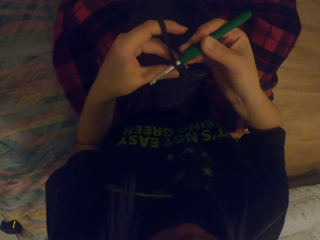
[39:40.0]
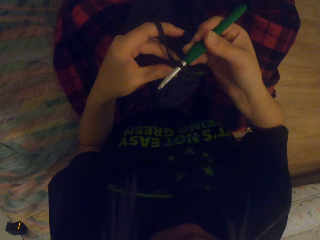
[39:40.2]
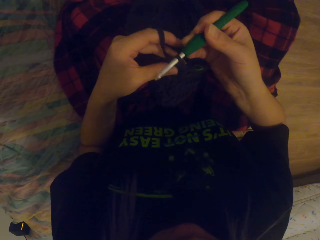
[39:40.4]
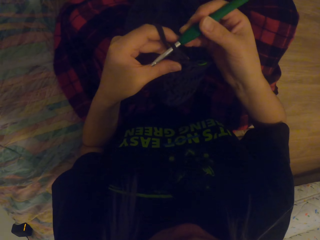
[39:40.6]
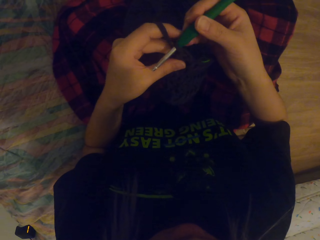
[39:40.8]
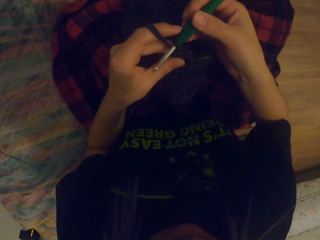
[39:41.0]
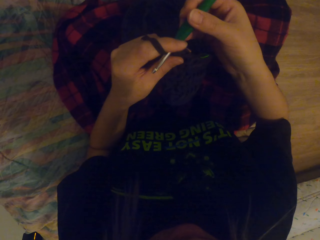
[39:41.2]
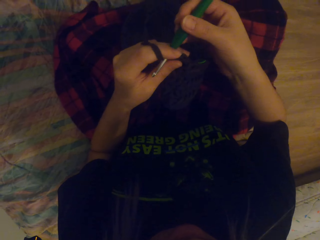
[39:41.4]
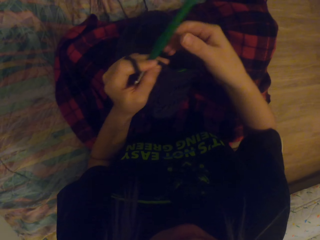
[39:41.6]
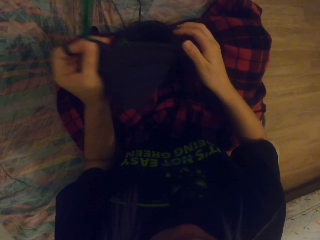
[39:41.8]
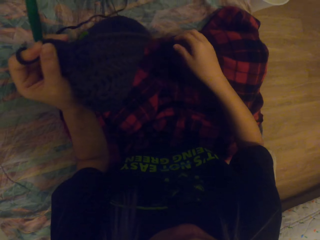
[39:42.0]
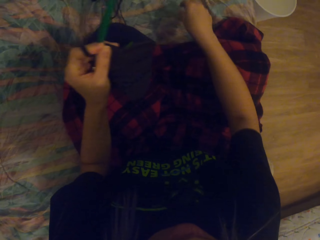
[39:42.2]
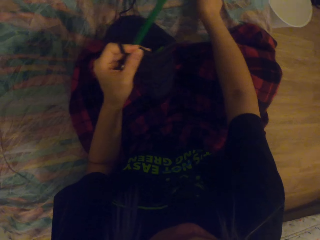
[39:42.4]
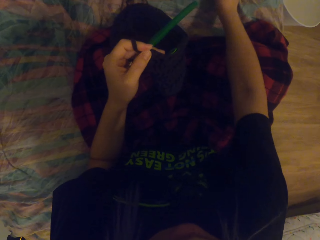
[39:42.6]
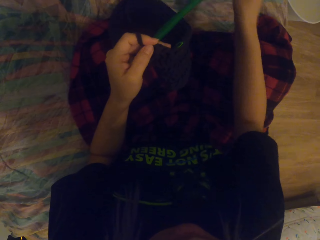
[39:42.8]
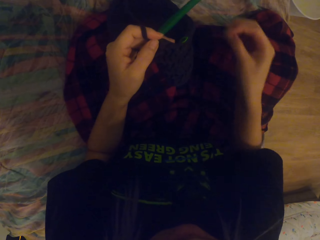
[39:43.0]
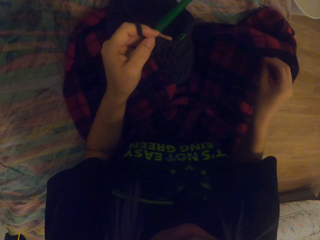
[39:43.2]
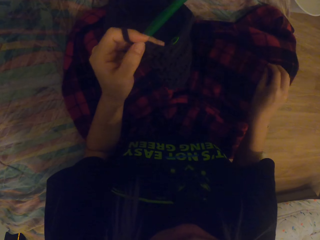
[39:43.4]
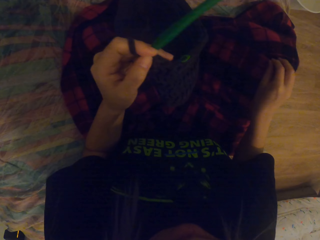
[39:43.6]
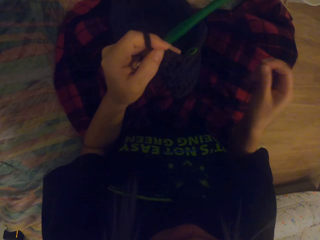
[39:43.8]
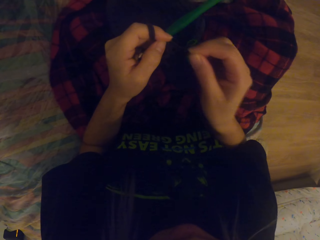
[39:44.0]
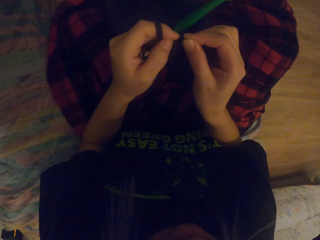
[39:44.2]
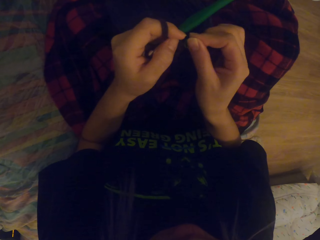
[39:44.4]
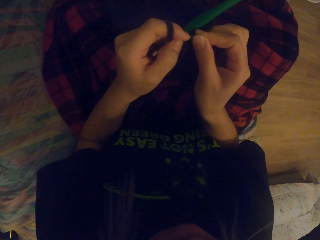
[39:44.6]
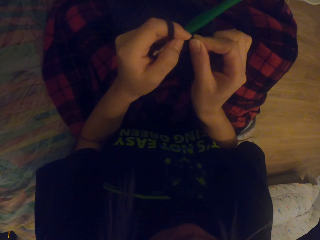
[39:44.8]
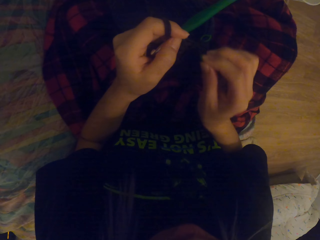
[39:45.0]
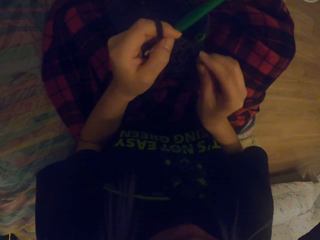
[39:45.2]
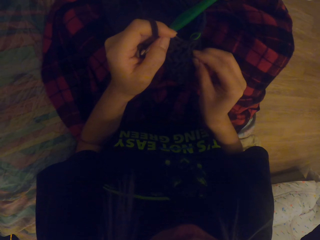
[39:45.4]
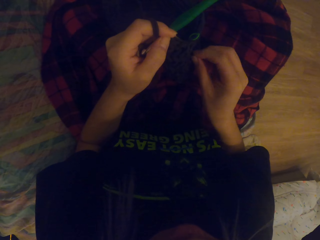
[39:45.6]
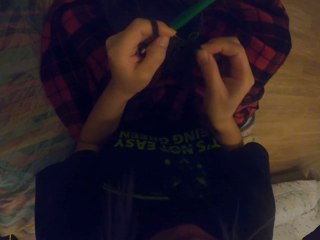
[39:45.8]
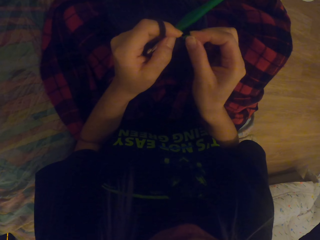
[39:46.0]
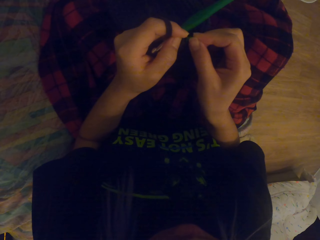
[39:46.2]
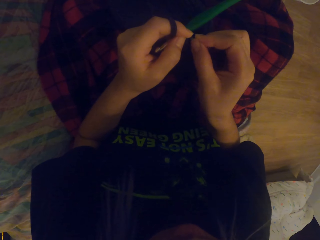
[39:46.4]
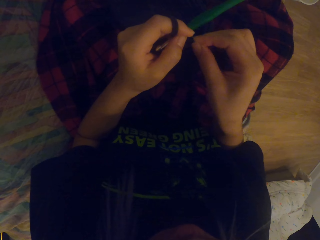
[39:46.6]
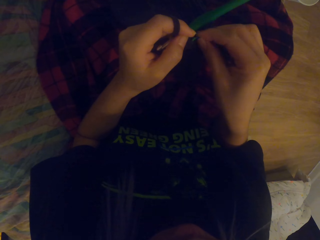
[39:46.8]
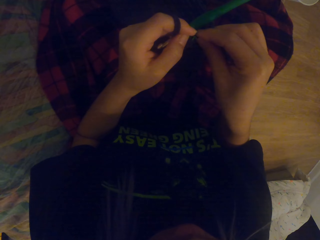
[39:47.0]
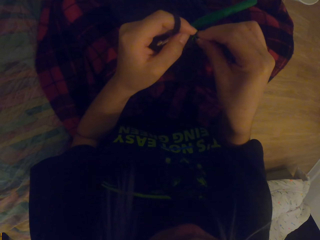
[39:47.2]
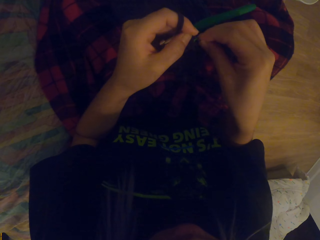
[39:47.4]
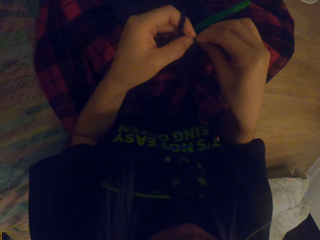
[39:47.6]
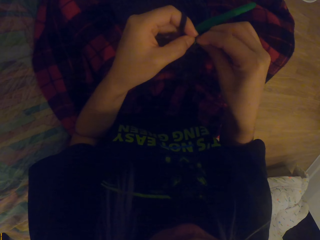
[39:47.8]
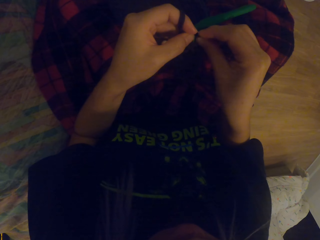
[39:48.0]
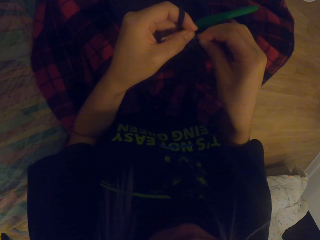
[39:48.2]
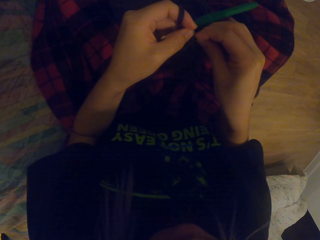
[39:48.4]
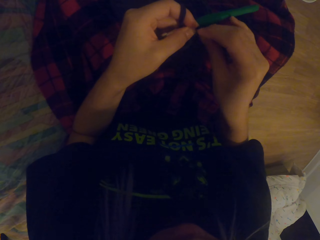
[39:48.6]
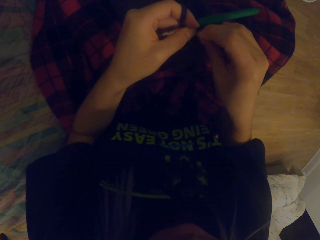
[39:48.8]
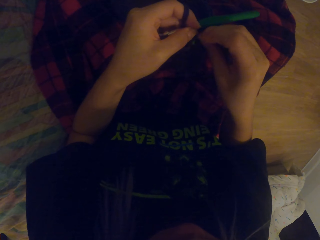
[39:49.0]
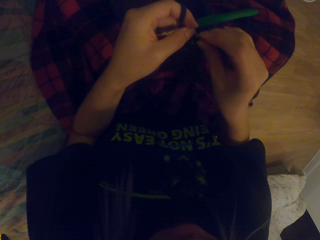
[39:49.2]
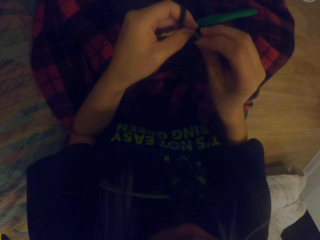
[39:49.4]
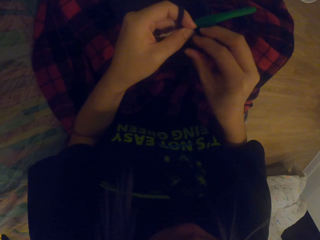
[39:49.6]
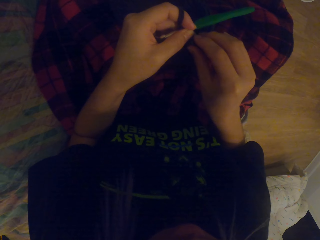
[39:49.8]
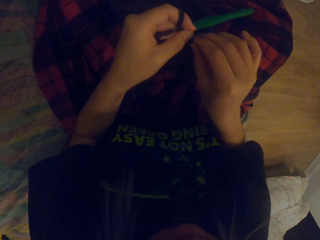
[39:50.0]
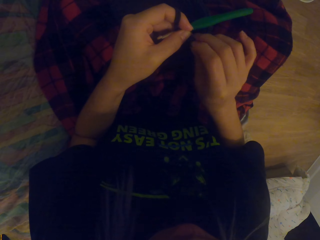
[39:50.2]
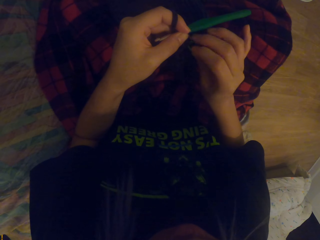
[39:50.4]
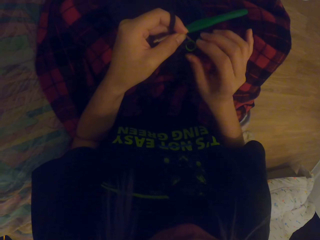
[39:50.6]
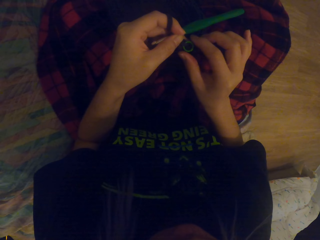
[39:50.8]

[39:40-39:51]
The camera wearer lifts up the thread. They lift up the bag. They hold the crochet on the left hand. They pick up a plastic. They hold the yarn with something. They attach the plastic on the bag.

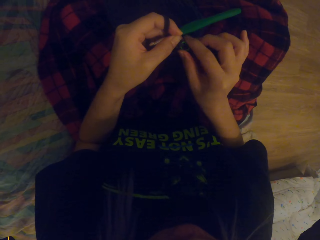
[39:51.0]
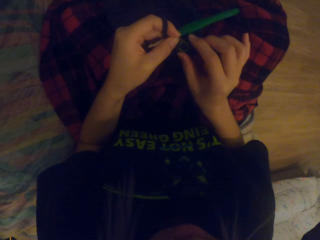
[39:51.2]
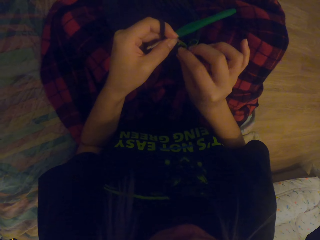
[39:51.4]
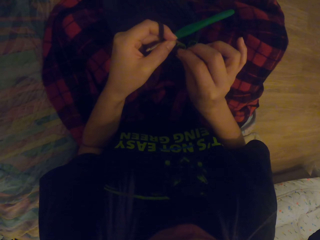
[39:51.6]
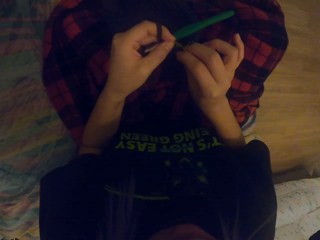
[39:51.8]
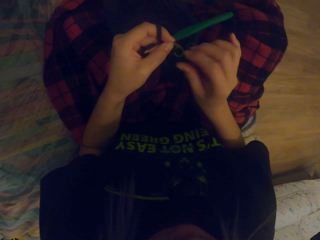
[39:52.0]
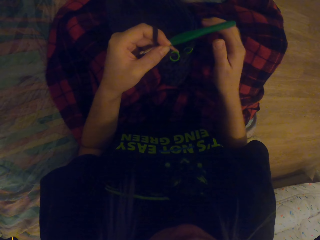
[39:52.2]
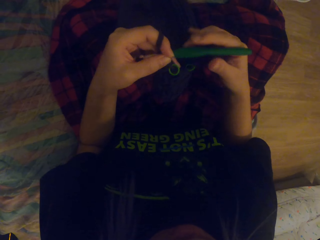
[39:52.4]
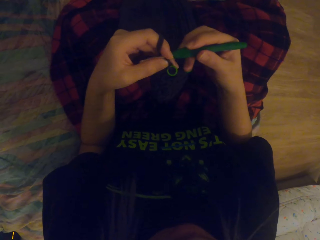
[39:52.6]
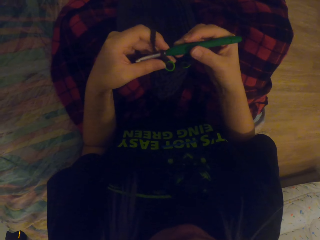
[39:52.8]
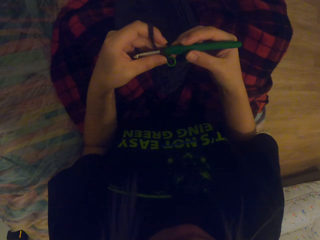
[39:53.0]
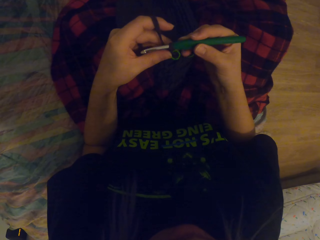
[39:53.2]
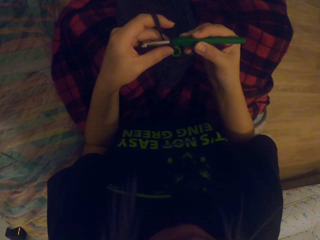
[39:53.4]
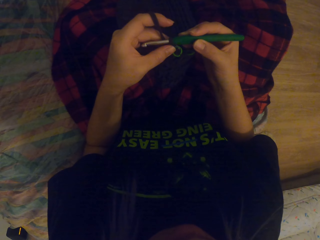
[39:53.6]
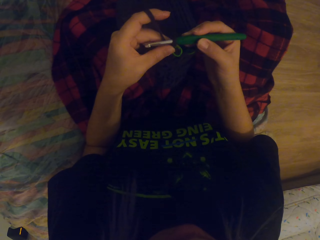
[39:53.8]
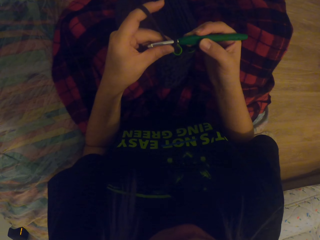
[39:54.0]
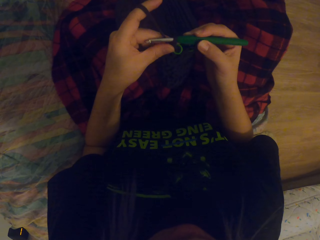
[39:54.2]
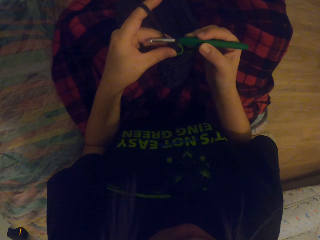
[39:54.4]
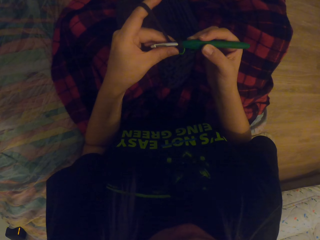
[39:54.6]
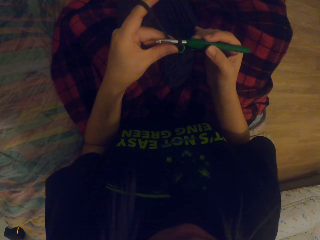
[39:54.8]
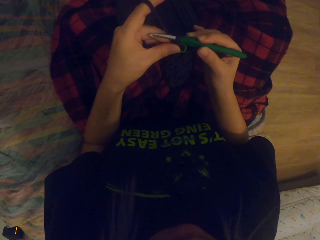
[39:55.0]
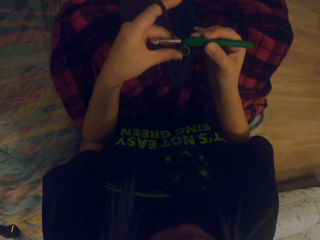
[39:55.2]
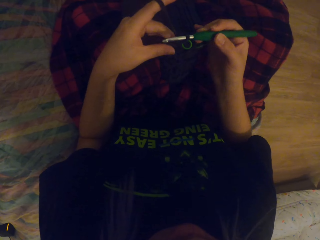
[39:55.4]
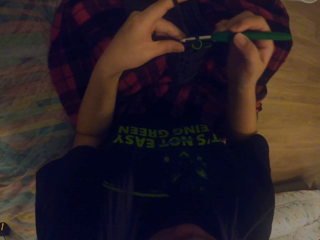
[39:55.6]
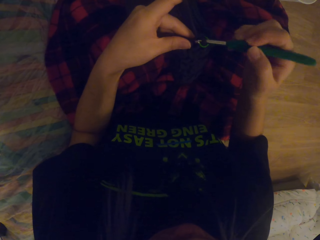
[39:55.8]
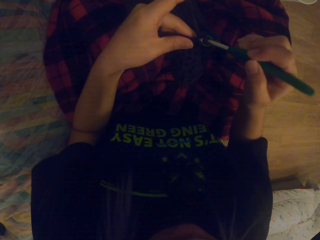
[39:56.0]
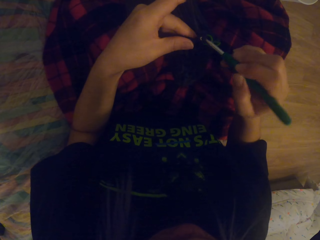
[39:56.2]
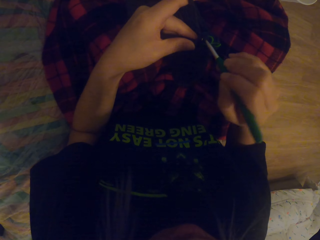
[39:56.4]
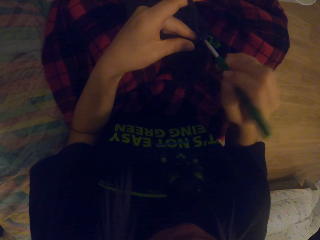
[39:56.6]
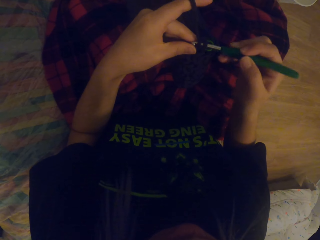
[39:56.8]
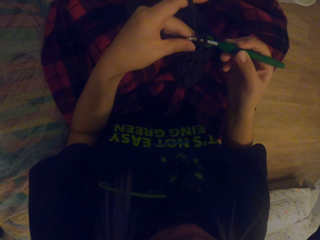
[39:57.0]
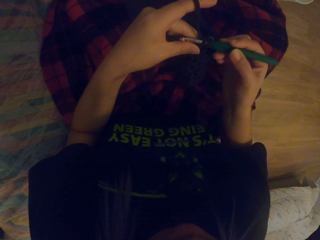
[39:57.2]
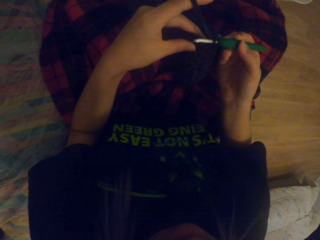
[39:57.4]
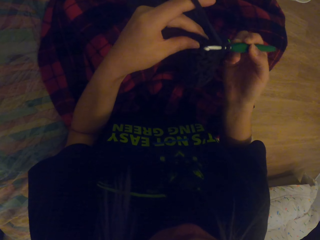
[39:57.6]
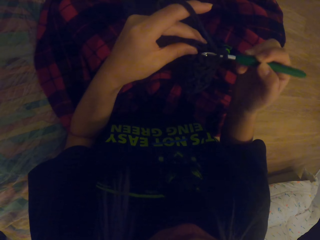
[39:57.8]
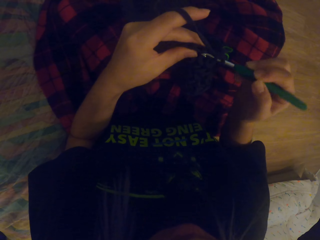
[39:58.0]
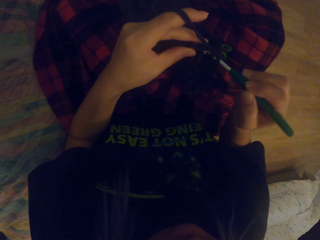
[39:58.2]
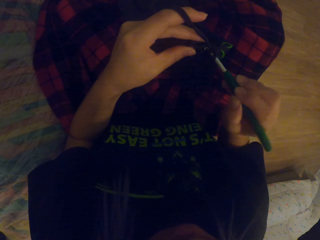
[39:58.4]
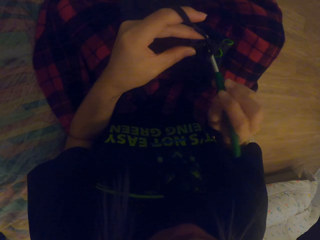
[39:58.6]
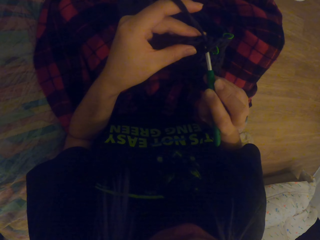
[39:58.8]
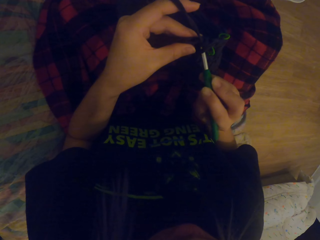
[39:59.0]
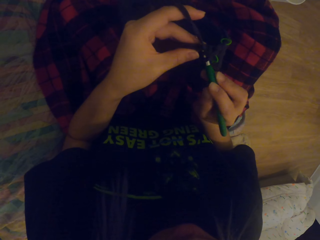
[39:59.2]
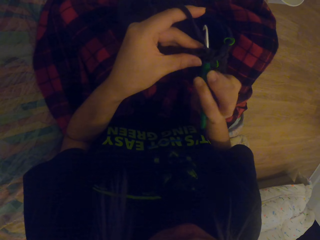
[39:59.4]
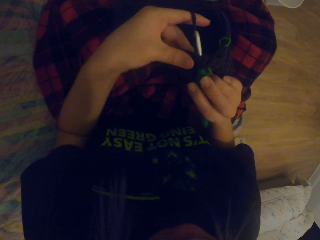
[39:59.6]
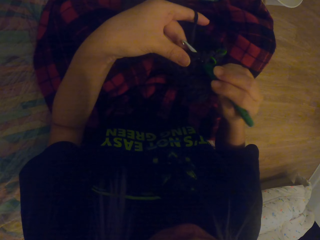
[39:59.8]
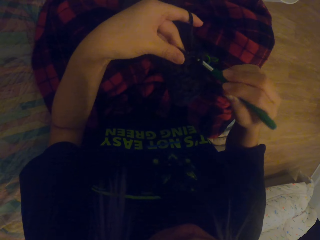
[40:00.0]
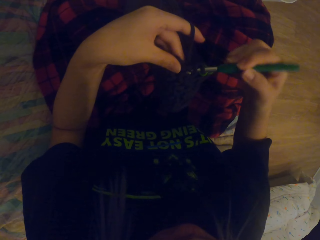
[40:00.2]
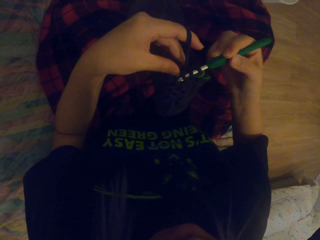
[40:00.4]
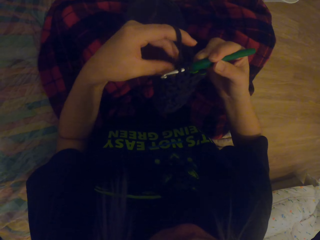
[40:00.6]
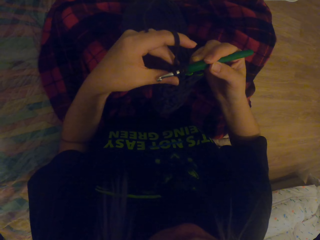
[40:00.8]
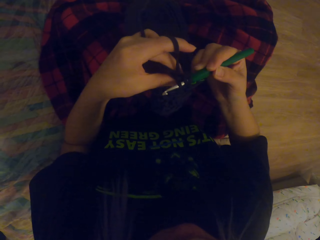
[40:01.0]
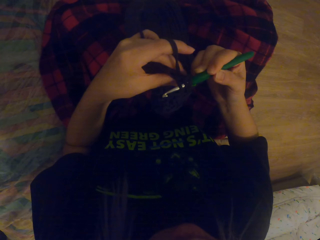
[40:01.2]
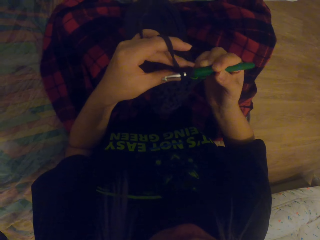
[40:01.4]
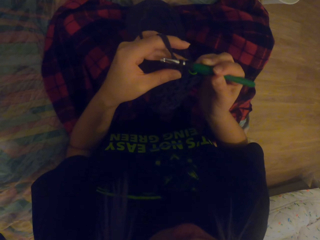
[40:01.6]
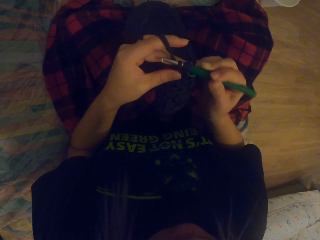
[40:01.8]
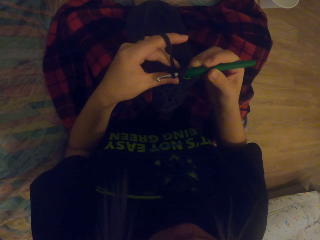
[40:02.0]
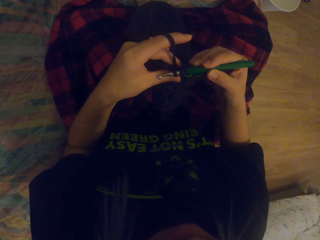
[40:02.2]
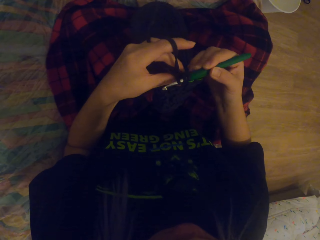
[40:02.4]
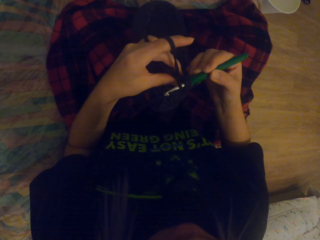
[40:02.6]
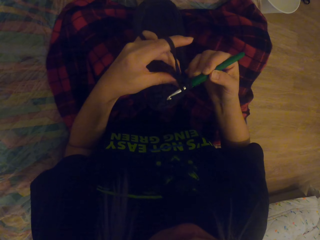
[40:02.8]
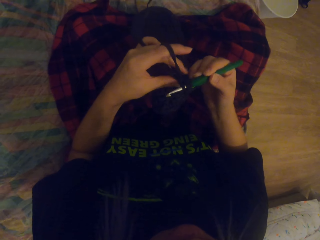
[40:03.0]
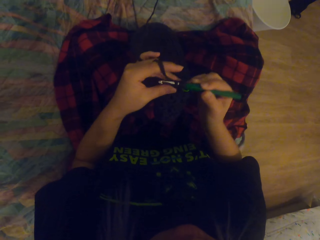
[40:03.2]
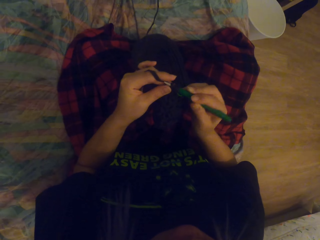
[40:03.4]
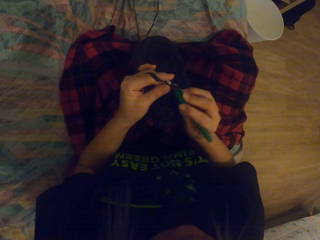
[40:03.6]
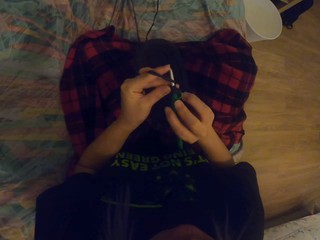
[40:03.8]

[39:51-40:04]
The camera wearer holds the crochet with the left hand. They hold the crochet hook. They crochet the yarn or thread in with a crochet hook. They crochet the thread out. They pull up the thread.
